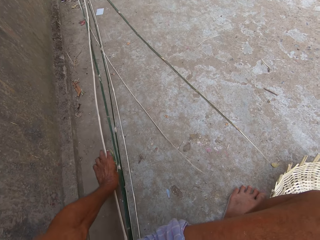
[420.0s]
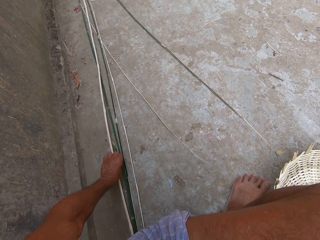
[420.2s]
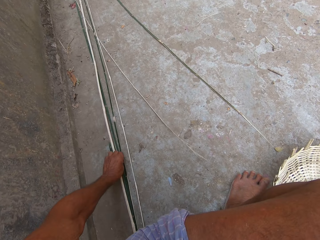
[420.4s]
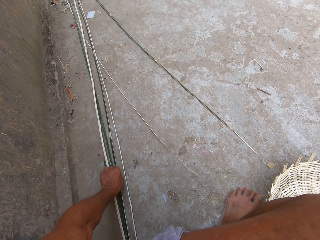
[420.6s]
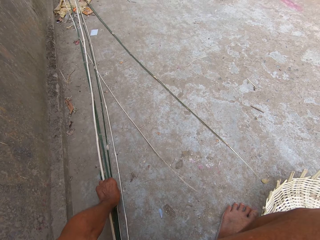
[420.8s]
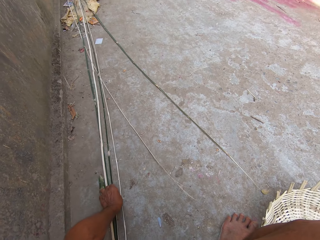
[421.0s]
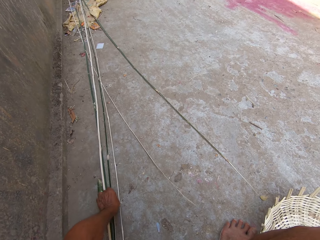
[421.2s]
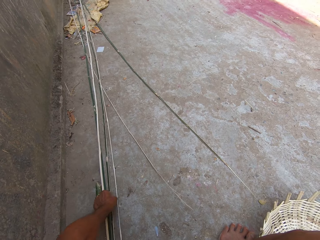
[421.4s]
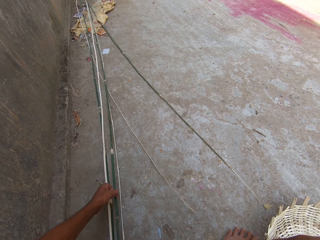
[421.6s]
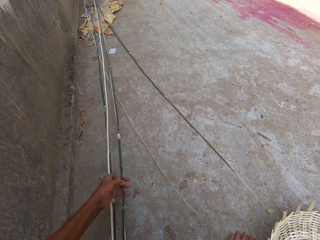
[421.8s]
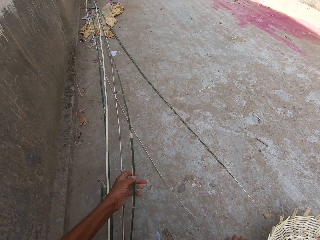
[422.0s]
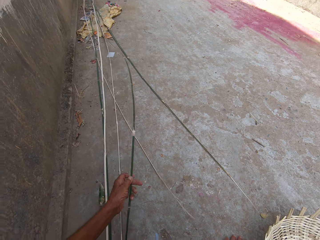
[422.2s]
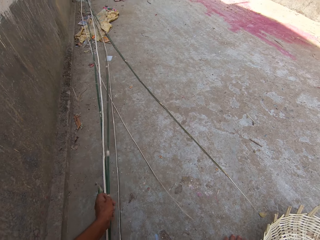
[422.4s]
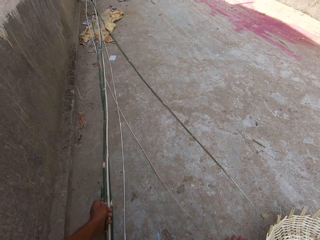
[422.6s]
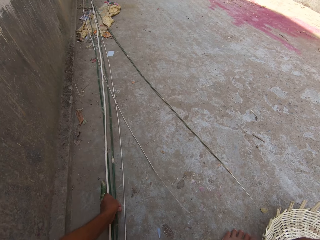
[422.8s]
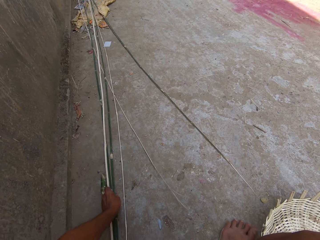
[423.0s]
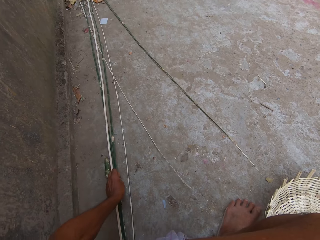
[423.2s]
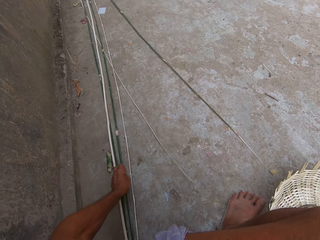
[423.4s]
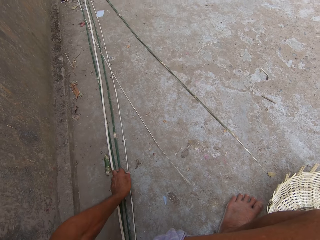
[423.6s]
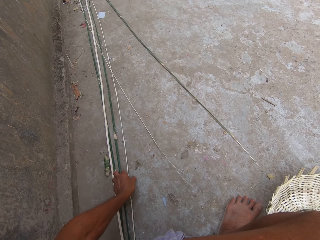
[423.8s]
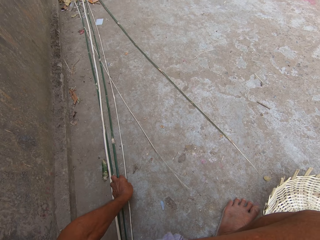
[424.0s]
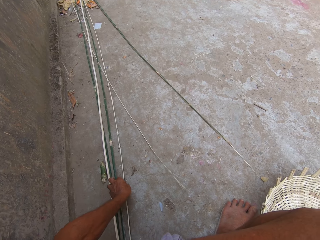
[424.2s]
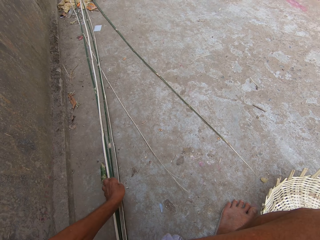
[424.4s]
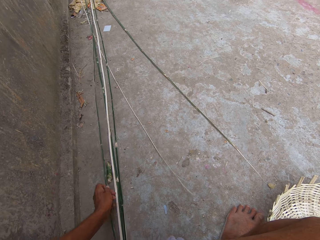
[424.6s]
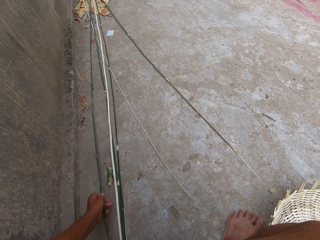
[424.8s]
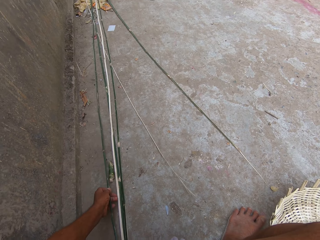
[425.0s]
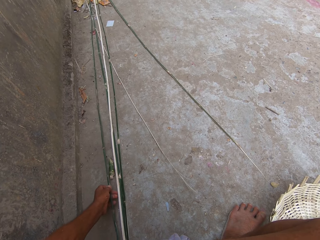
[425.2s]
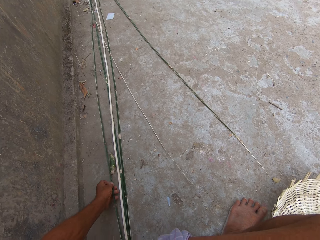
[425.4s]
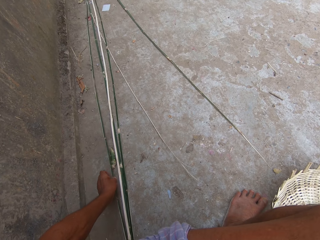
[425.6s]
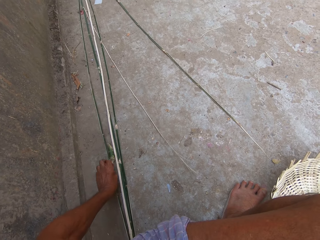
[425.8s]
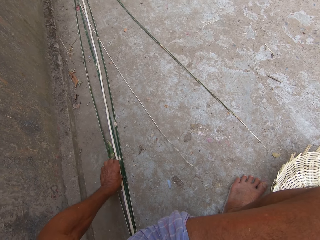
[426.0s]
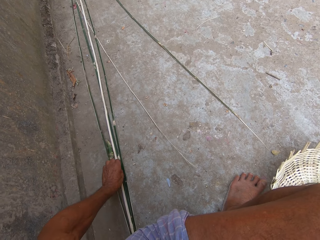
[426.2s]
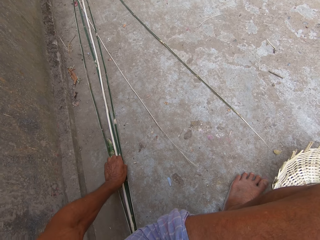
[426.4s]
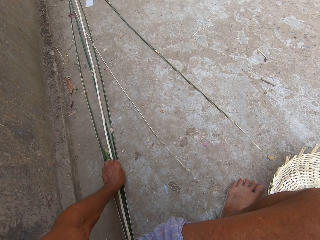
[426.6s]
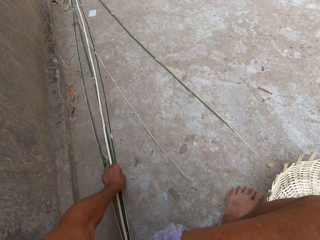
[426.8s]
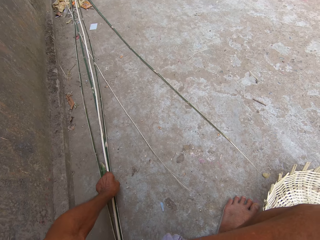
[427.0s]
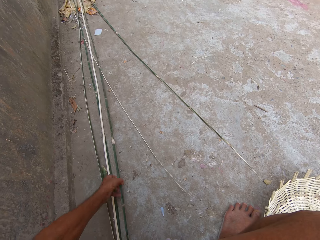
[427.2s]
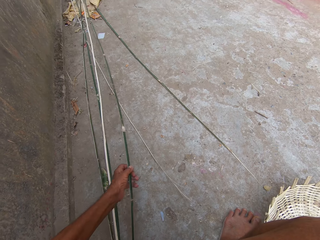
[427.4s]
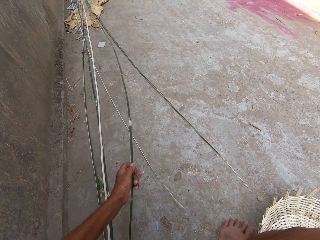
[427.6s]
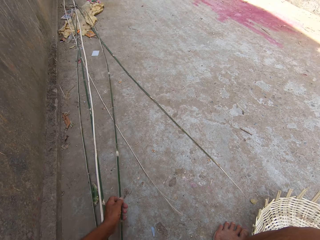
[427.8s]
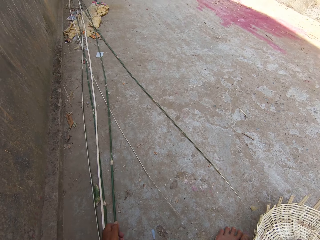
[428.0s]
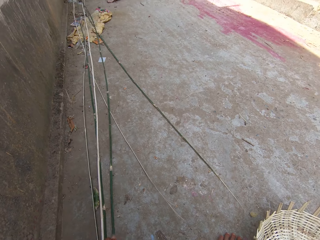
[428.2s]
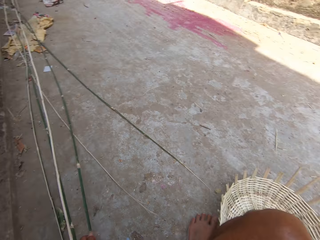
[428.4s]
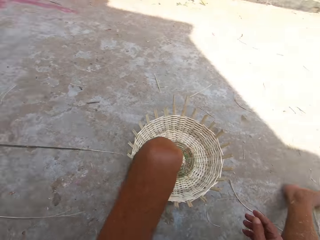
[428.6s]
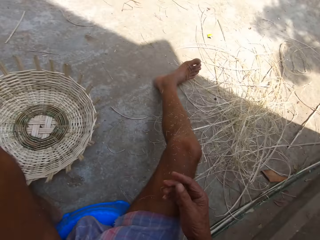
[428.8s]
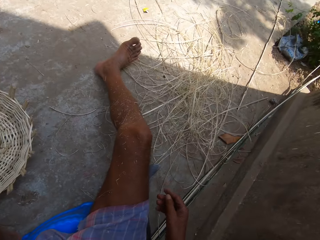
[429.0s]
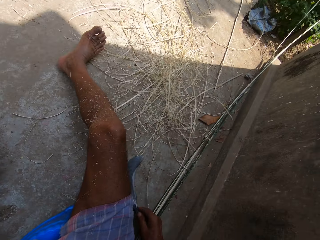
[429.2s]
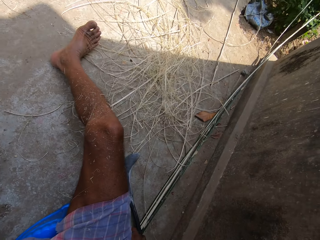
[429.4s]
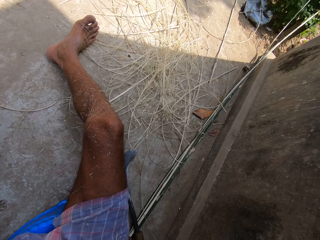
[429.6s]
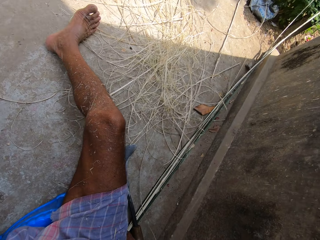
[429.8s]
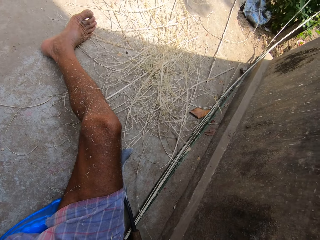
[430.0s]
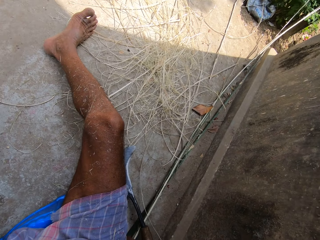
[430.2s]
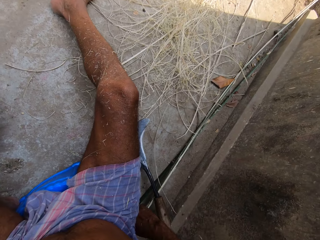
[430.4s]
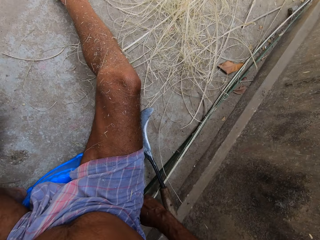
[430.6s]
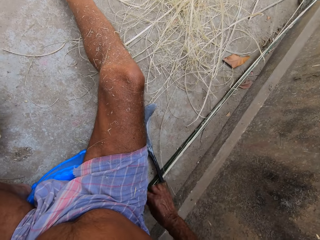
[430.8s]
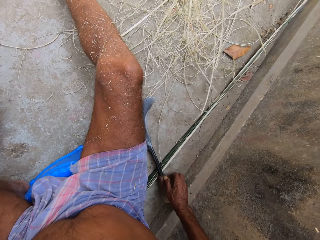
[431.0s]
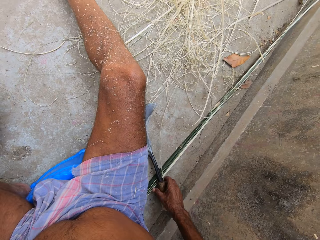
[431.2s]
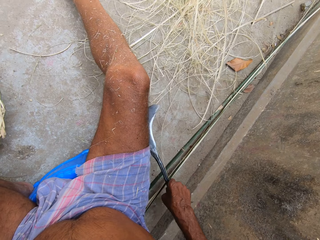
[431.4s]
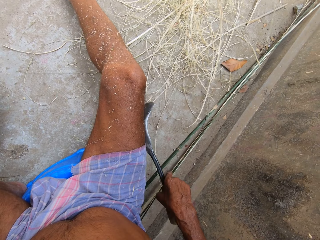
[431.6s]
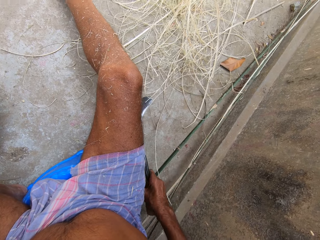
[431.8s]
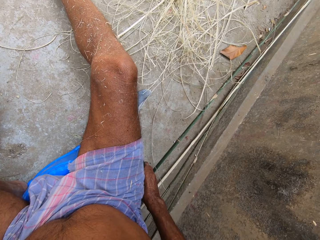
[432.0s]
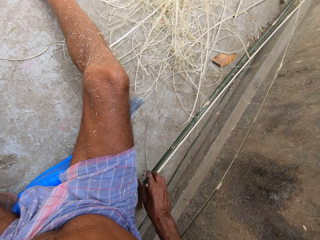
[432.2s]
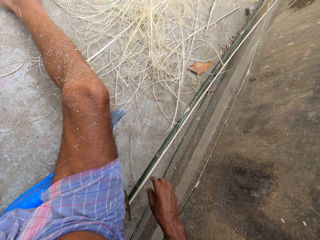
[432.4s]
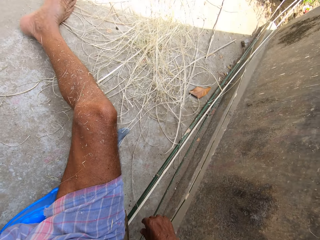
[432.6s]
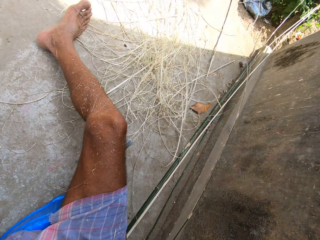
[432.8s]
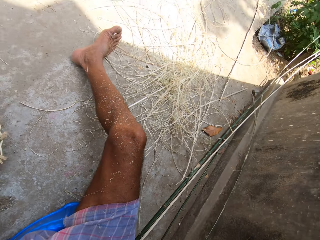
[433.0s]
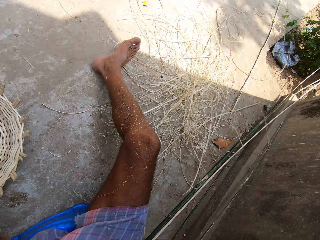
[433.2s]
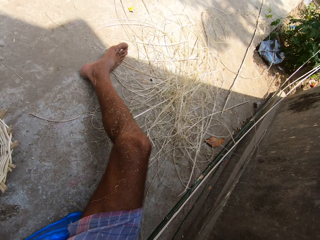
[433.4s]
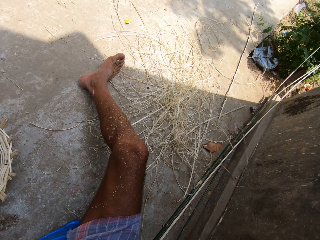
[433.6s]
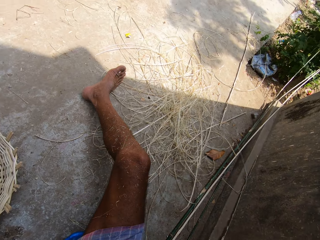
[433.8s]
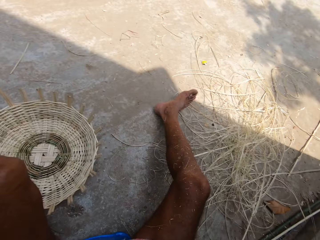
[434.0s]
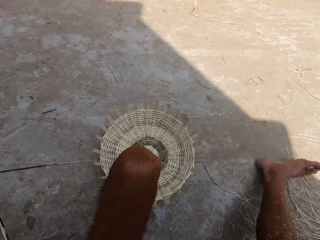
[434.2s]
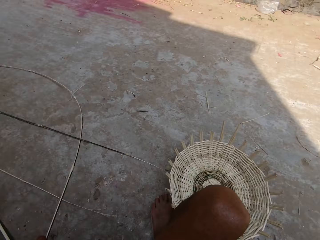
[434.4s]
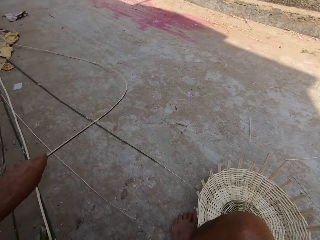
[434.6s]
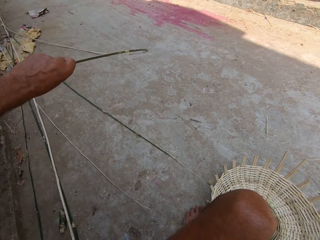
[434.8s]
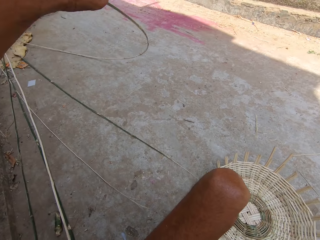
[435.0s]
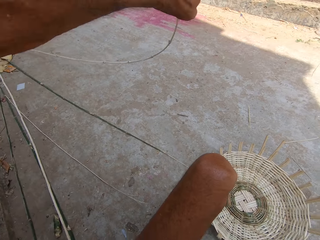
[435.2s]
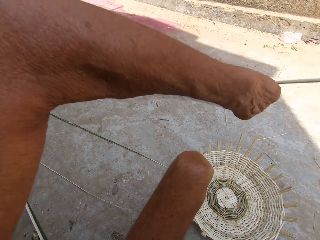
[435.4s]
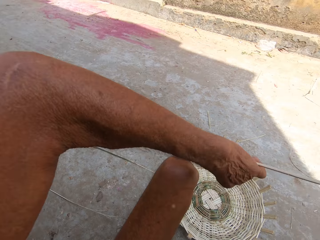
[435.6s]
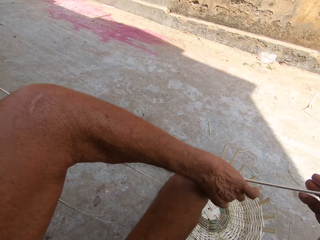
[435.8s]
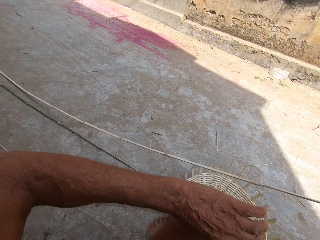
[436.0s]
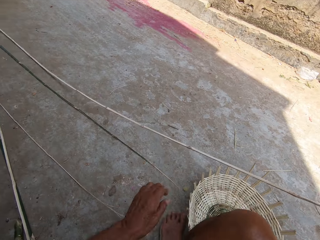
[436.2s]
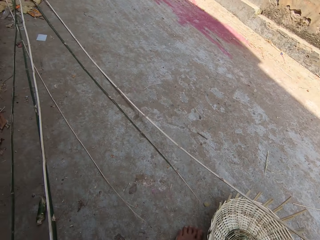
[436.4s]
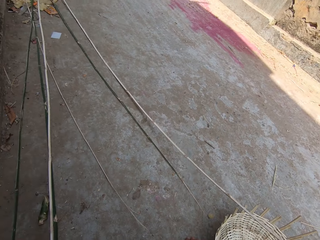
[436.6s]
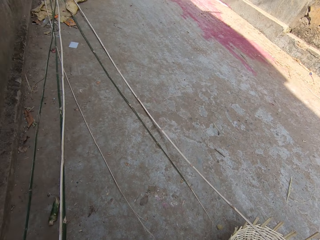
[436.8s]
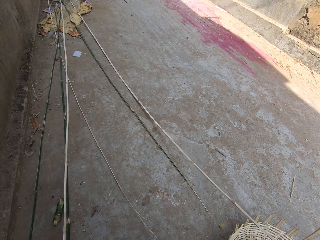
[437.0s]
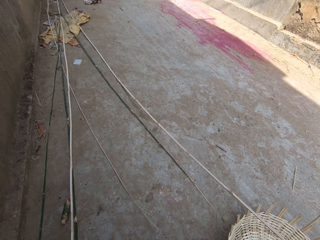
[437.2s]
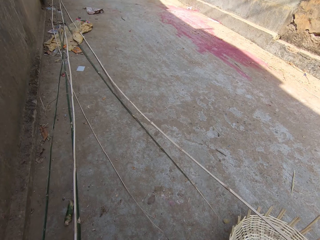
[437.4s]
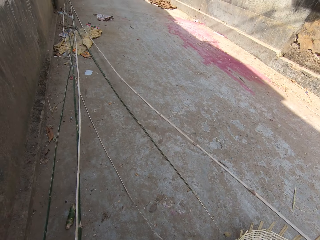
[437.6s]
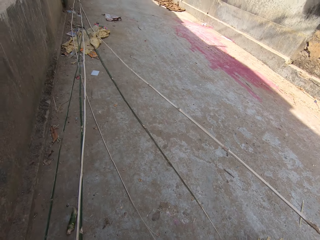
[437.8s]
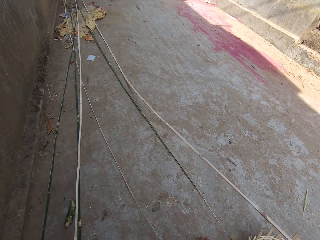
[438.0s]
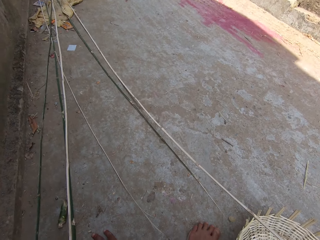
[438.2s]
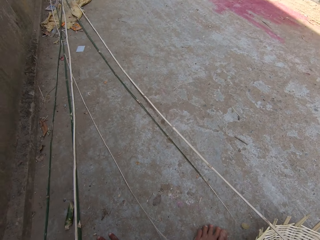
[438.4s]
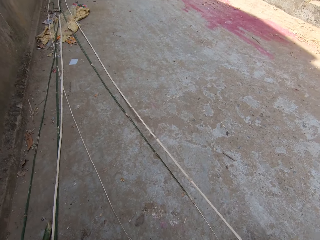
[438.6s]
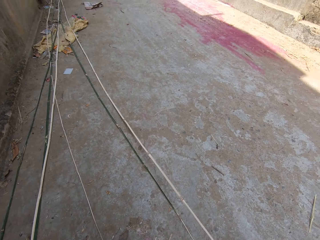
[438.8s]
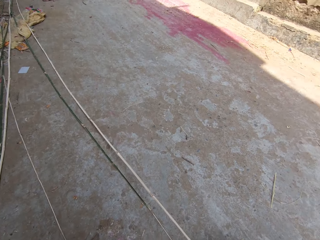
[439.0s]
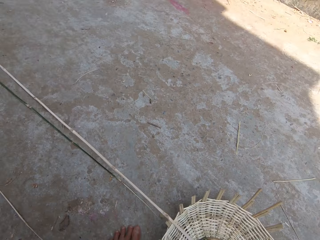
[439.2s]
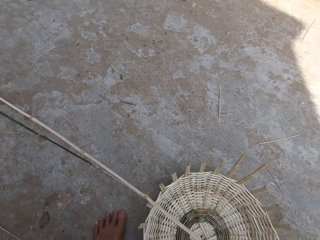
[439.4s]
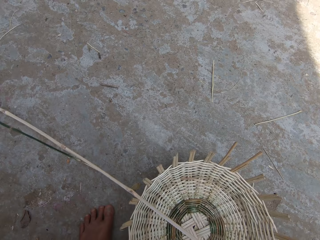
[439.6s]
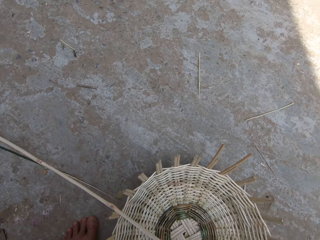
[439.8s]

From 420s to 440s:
The camera wearer moves a curved knife on the floor with his right hand. He pulls the bamboo stick from the floor with both hands.

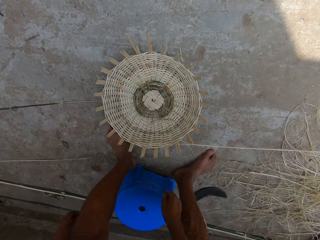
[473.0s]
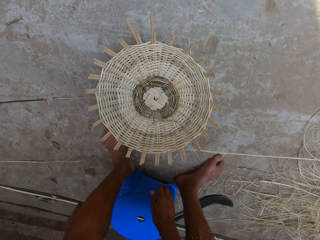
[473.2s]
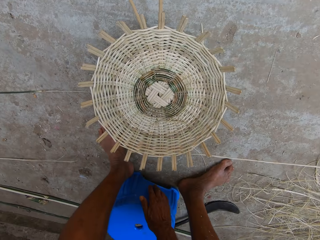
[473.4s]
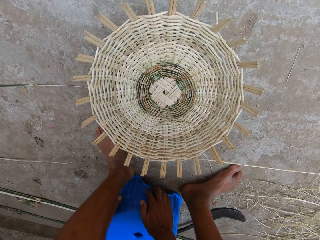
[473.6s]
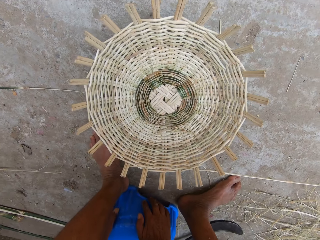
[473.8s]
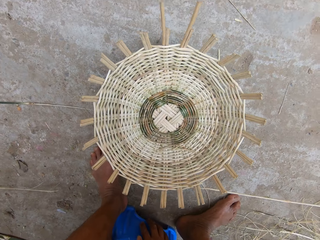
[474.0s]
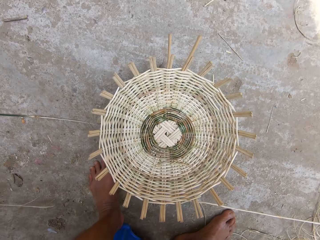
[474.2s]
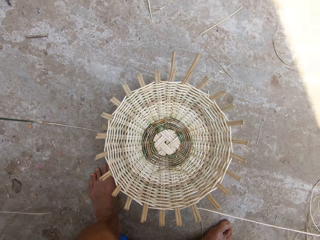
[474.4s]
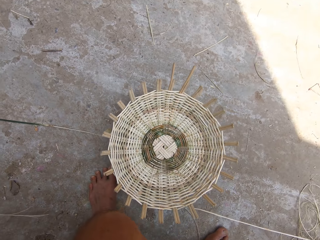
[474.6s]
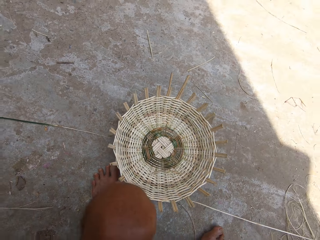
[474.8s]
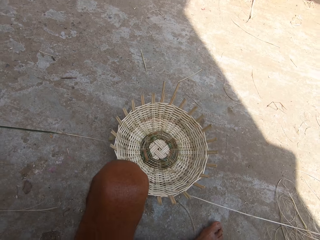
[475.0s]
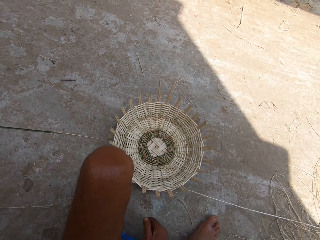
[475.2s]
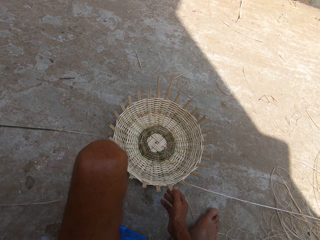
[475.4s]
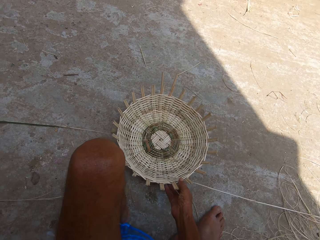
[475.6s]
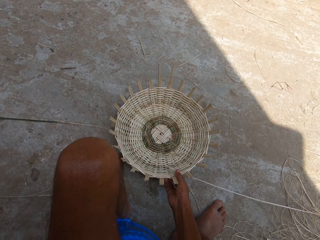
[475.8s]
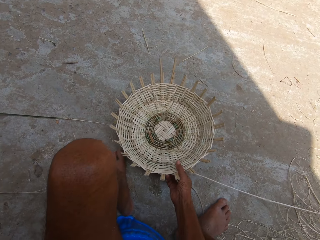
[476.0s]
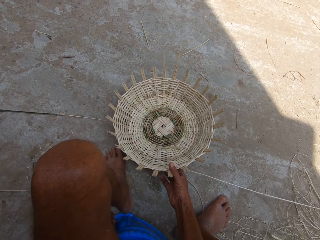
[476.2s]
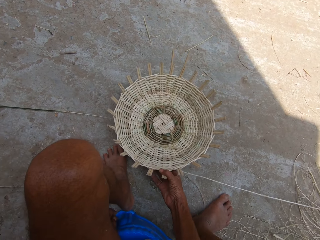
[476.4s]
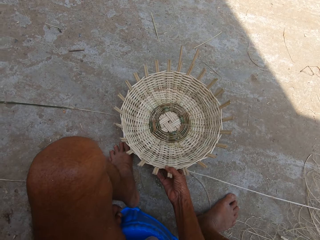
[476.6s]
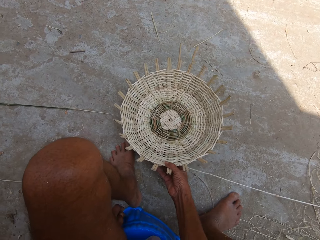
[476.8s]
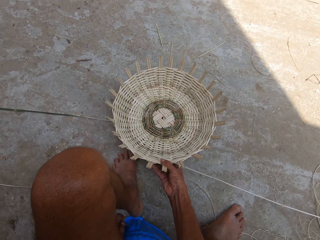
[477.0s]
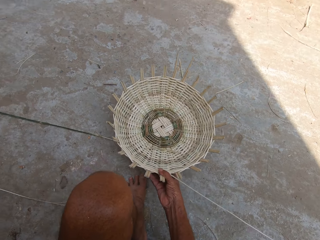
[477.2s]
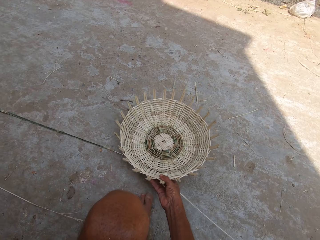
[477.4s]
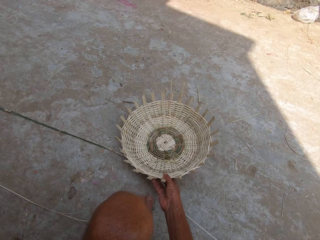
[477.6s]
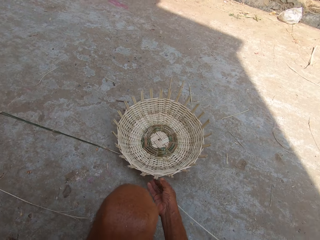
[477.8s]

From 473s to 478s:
The camera wearer sits on a stool. He moves the basket on the floor with his right hand.
